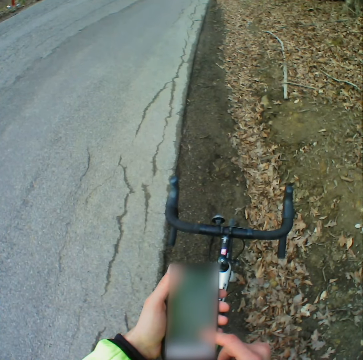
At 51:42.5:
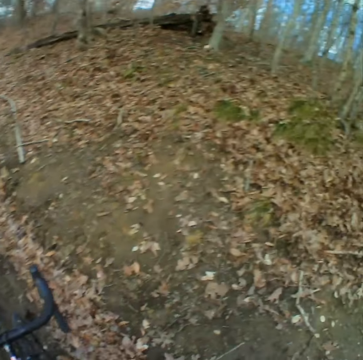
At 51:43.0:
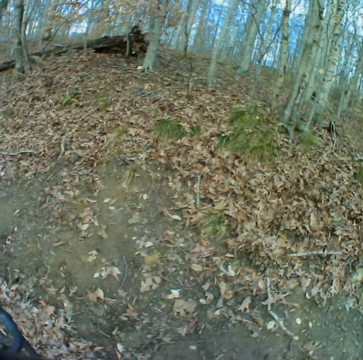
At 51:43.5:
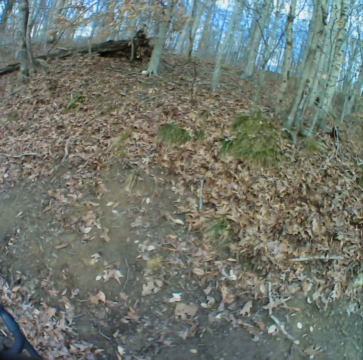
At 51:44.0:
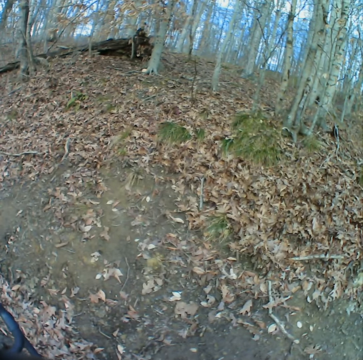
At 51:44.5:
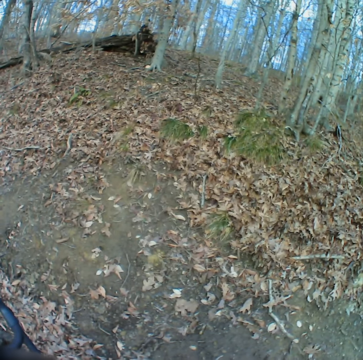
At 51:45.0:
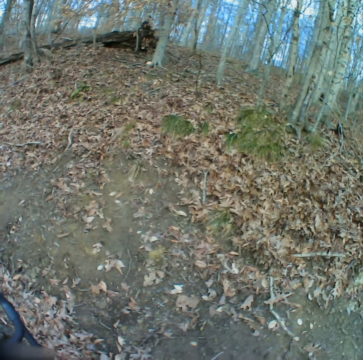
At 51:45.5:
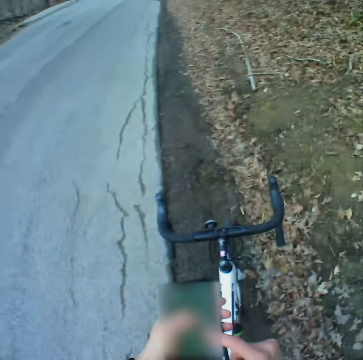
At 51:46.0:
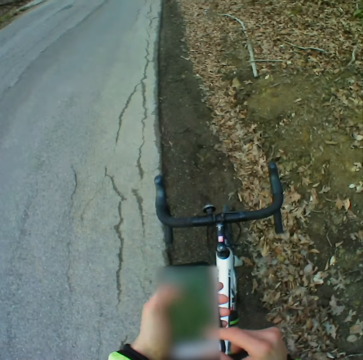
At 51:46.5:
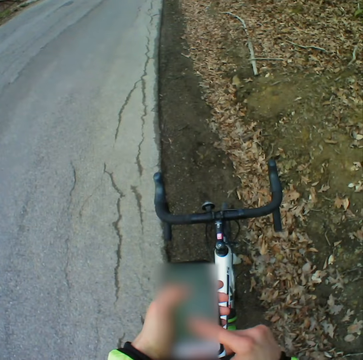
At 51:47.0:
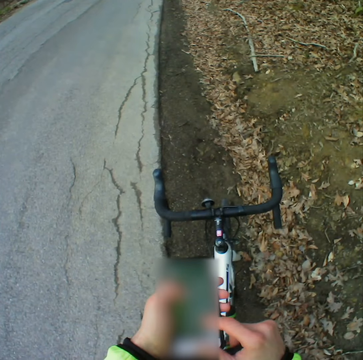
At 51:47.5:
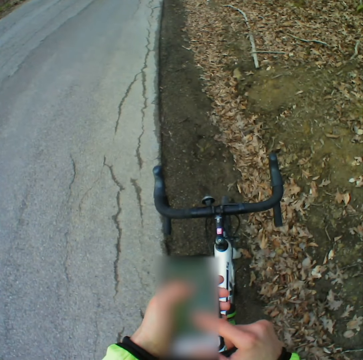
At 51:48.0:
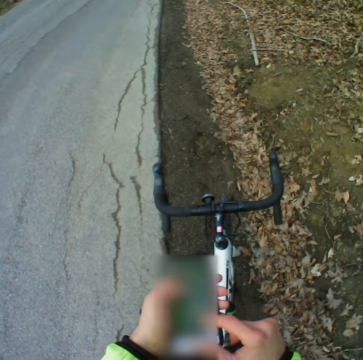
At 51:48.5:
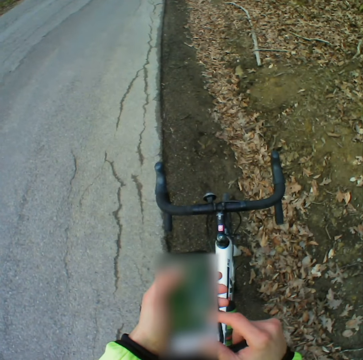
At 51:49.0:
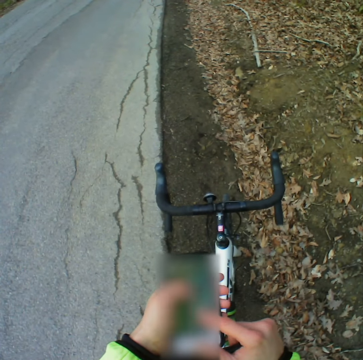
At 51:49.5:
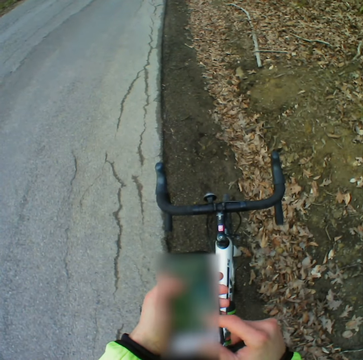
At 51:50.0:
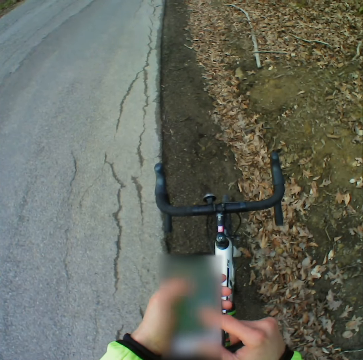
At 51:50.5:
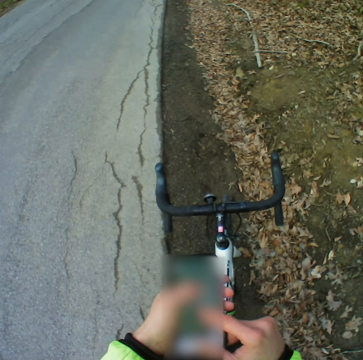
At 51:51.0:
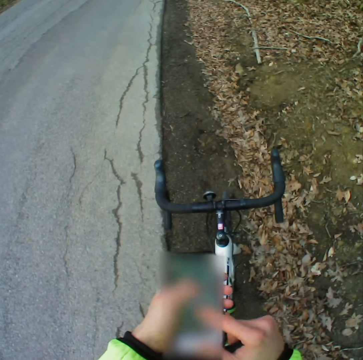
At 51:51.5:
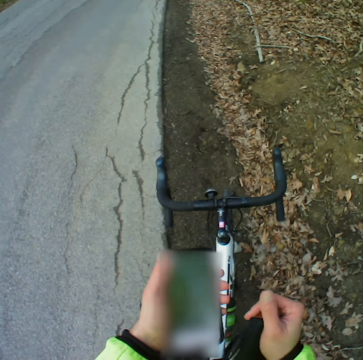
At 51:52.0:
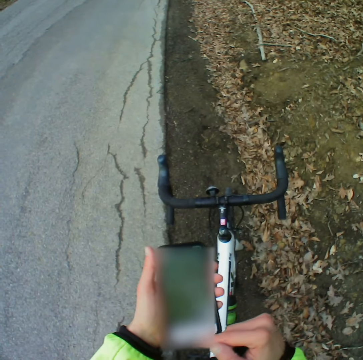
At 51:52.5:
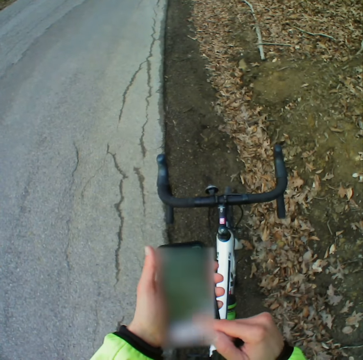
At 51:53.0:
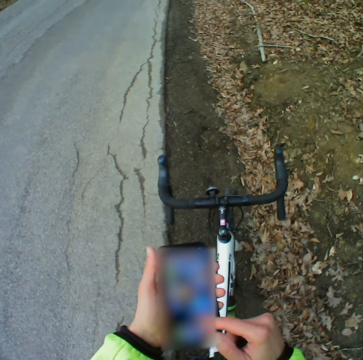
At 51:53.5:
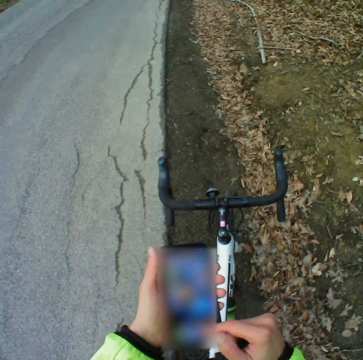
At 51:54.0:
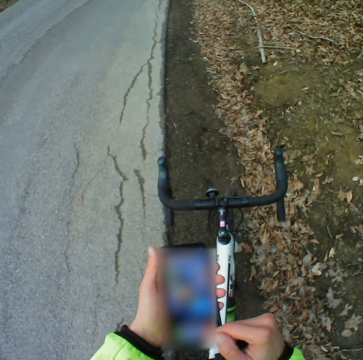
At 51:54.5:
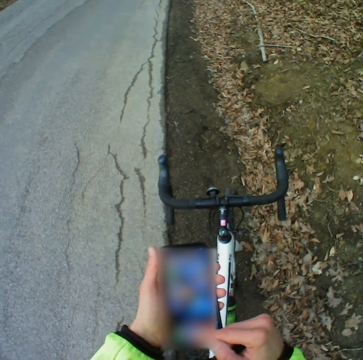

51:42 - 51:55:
The camera wearer looks around. He checks his phone as he scrolls.

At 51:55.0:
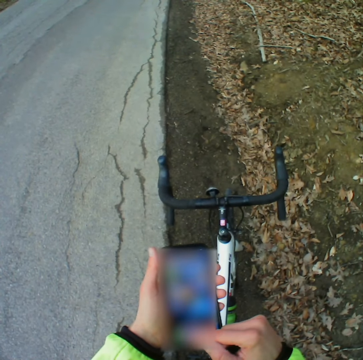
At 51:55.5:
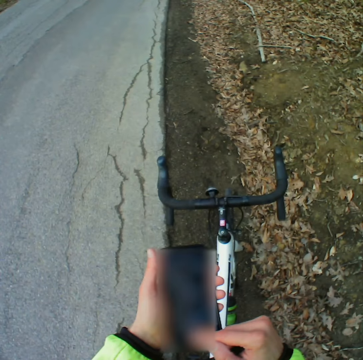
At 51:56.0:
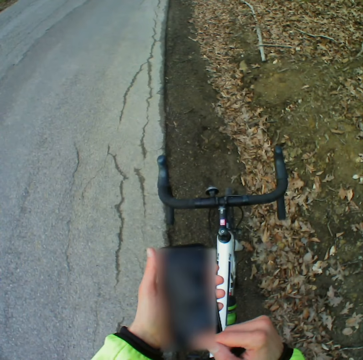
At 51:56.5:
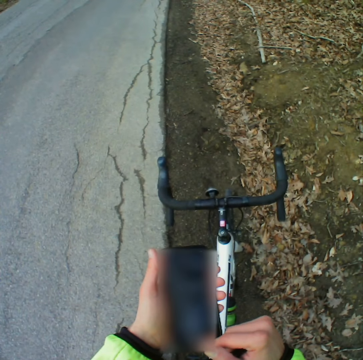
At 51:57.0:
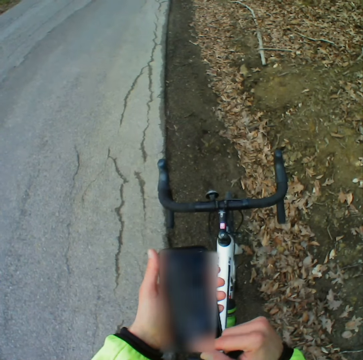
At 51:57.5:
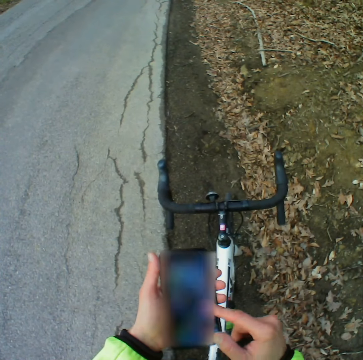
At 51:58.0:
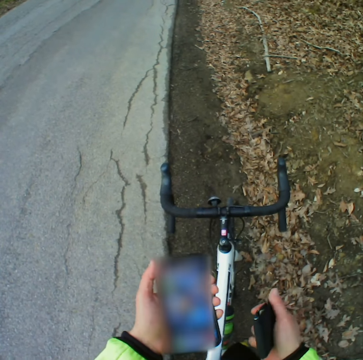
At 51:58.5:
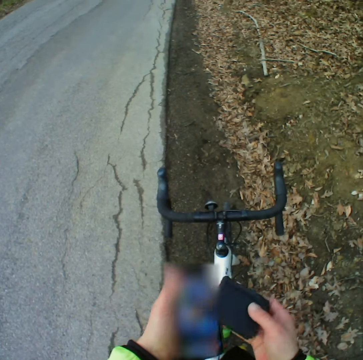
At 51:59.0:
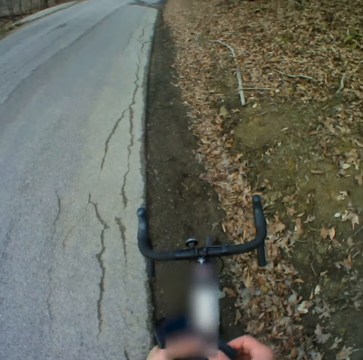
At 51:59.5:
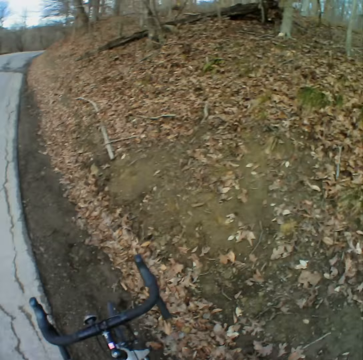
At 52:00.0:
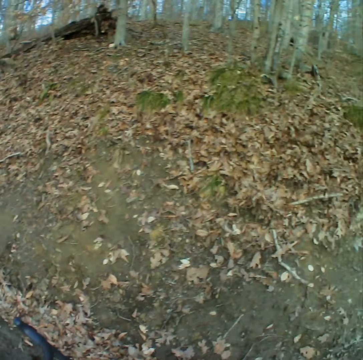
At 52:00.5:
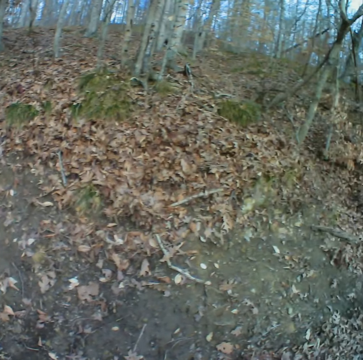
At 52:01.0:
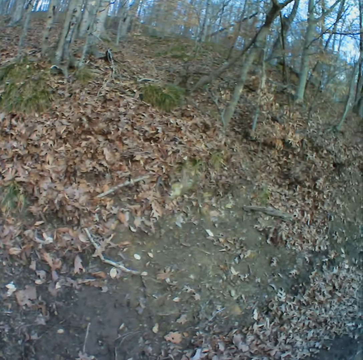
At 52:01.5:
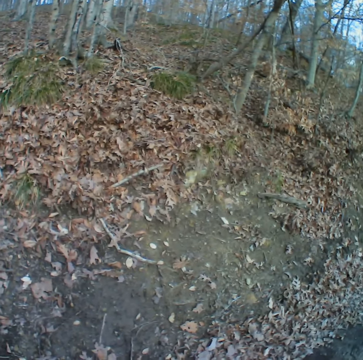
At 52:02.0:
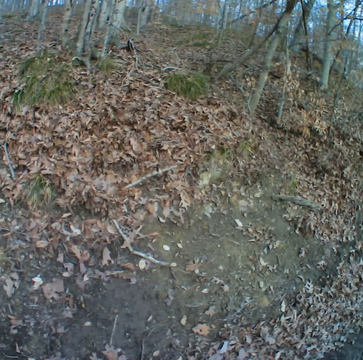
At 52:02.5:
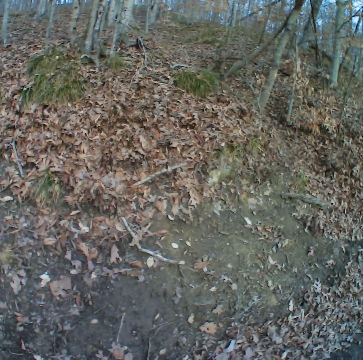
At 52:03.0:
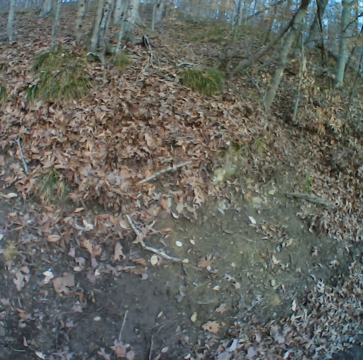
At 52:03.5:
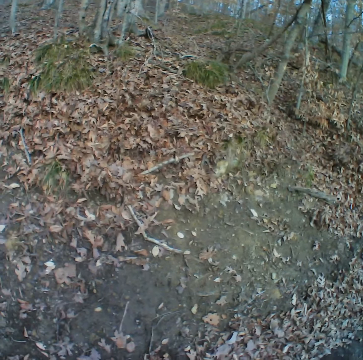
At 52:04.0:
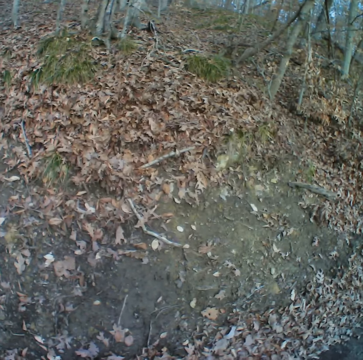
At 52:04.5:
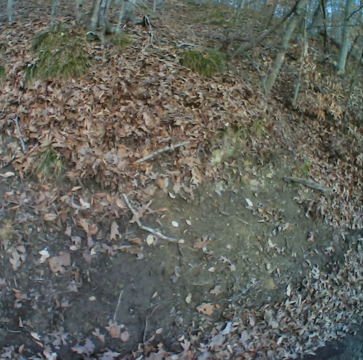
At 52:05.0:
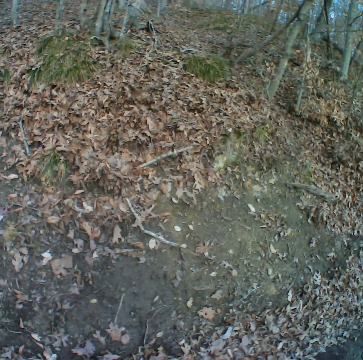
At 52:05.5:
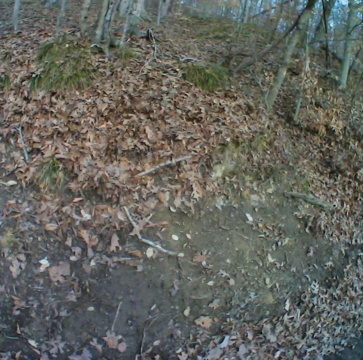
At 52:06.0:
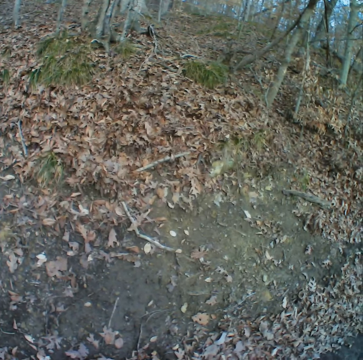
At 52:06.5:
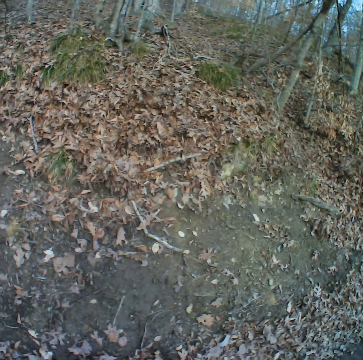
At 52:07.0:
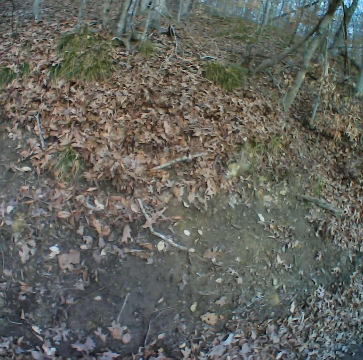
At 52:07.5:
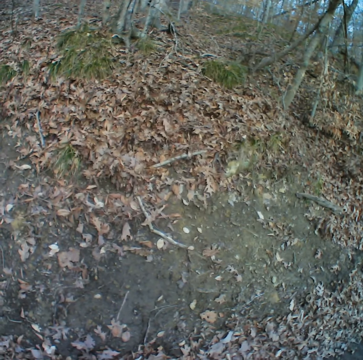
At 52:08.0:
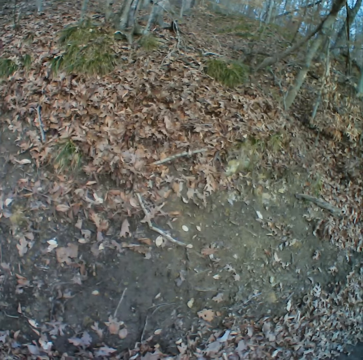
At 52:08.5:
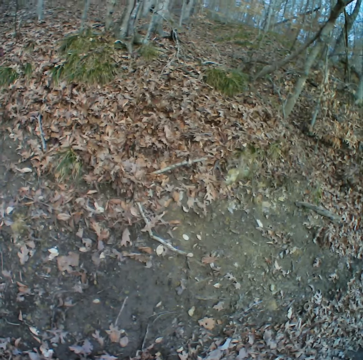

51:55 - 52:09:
The camera wearer looks around.

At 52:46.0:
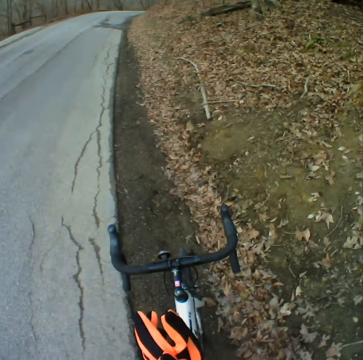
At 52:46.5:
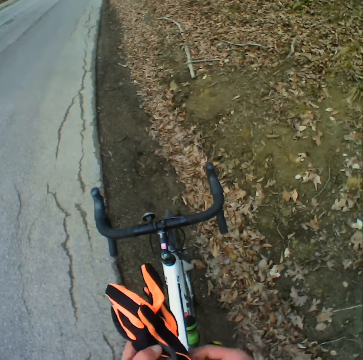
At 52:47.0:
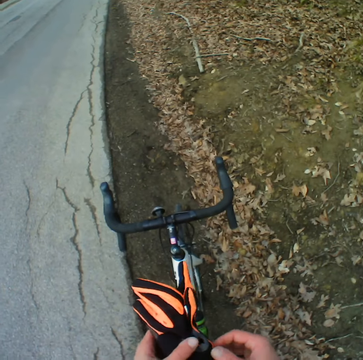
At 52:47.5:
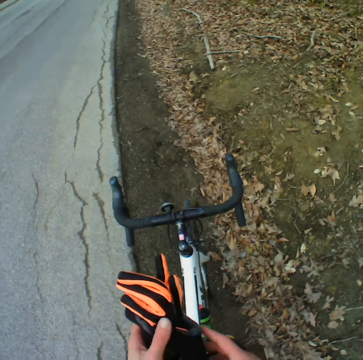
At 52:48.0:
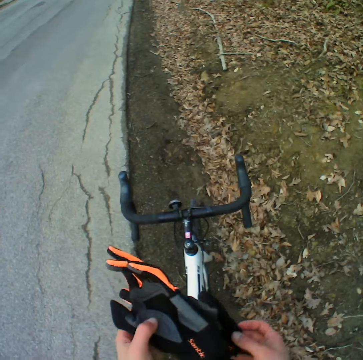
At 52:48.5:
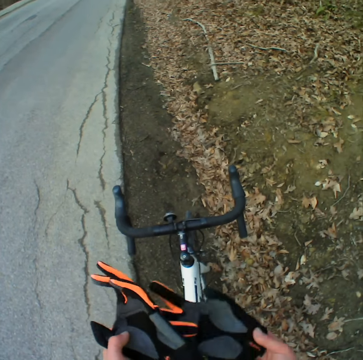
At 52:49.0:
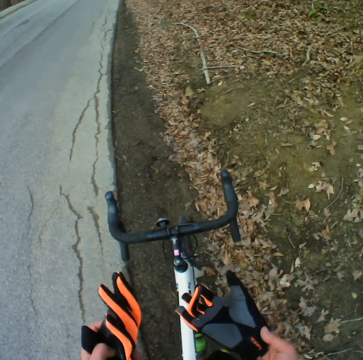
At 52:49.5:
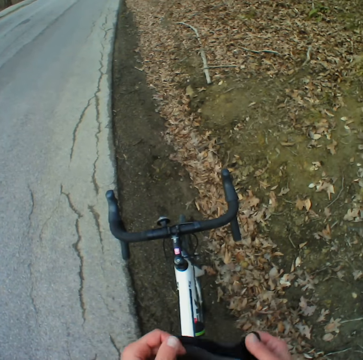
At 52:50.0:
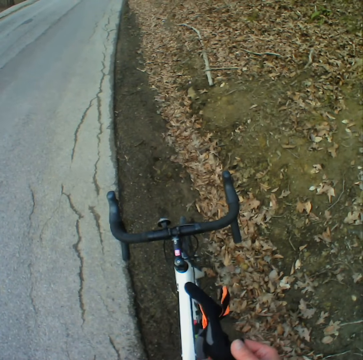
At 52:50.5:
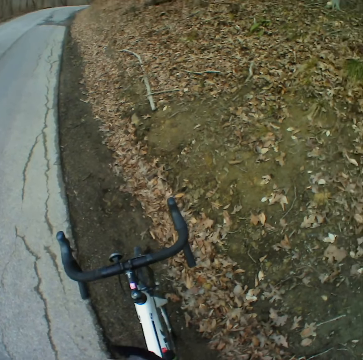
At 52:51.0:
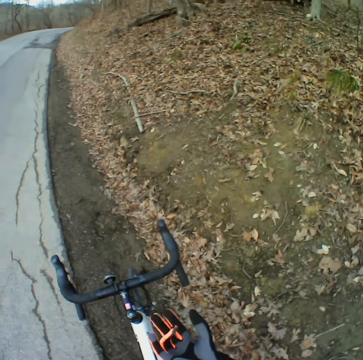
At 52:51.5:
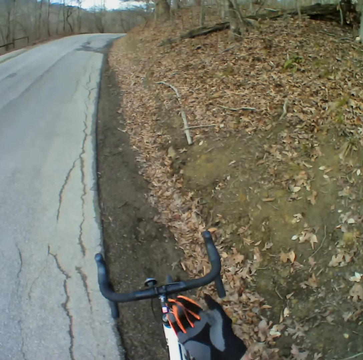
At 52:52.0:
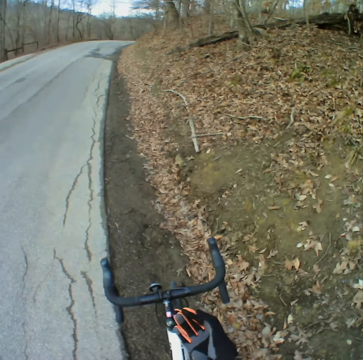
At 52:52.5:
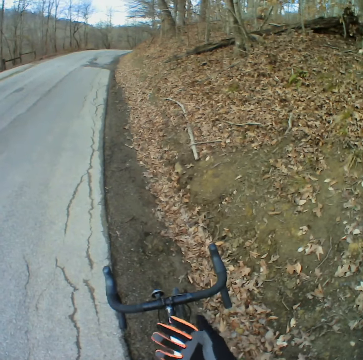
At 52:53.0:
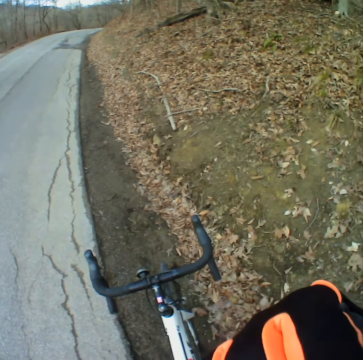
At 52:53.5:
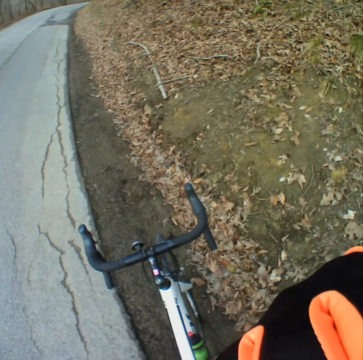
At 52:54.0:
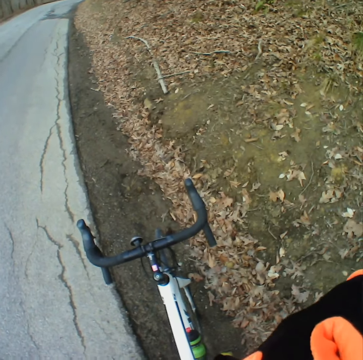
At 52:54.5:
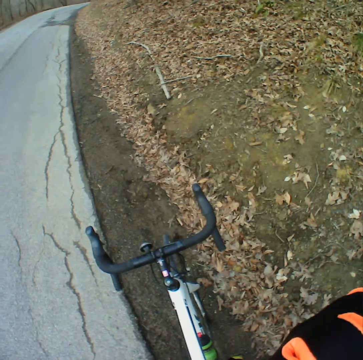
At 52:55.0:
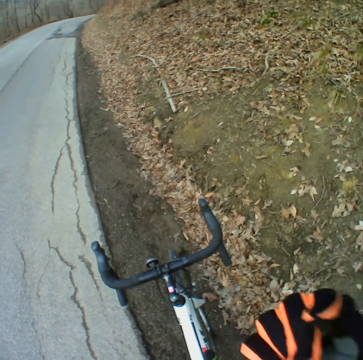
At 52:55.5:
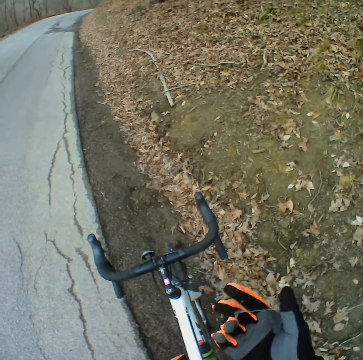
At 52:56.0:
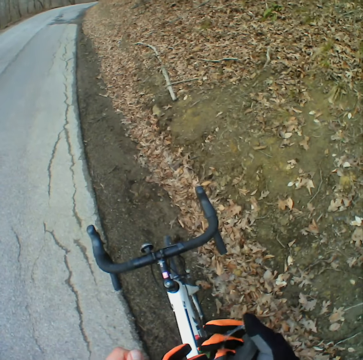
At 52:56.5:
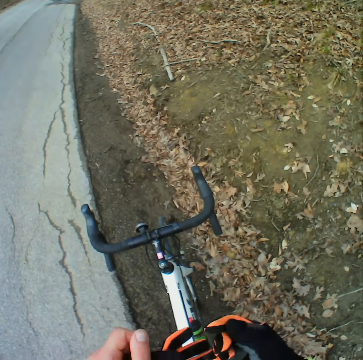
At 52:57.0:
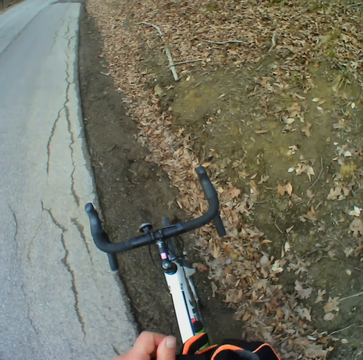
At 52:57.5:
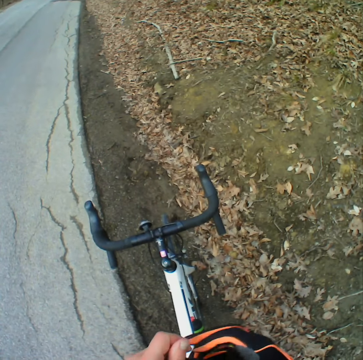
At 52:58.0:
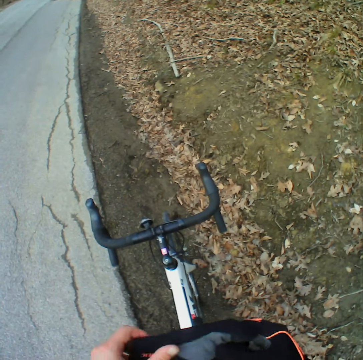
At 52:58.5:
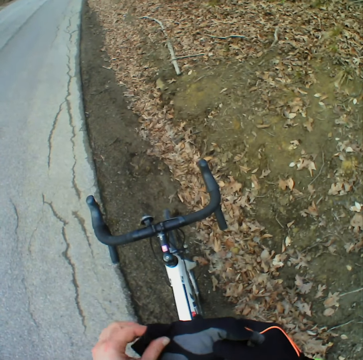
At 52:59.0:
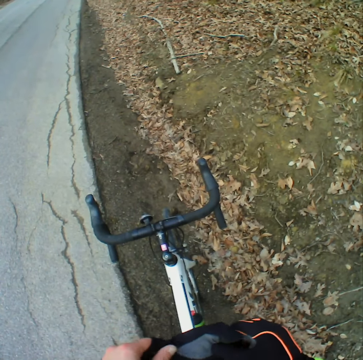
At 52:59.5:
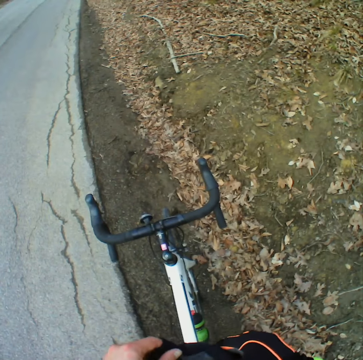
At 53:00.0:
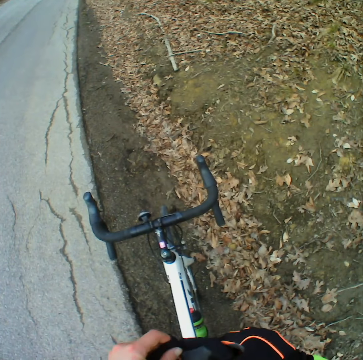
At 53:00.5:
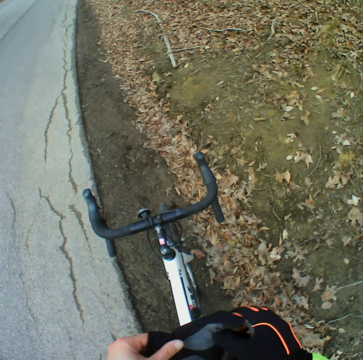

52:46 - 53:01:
The camera wearer holds the gloves. They put on the riding gloves. They touch the face. They check the glove. They put on the gloves.
